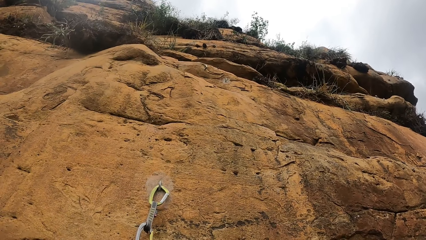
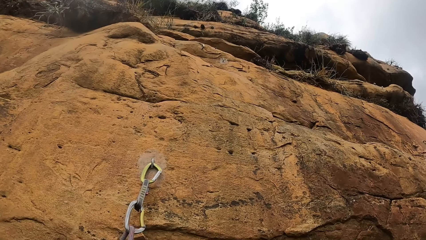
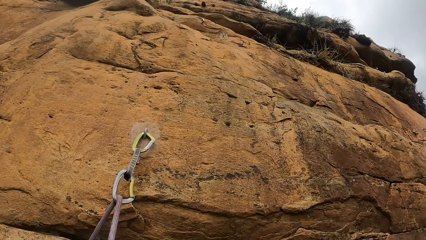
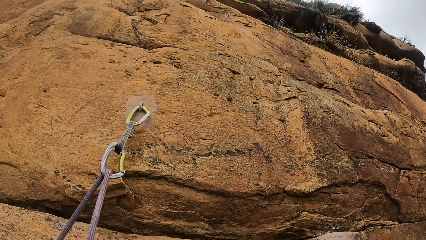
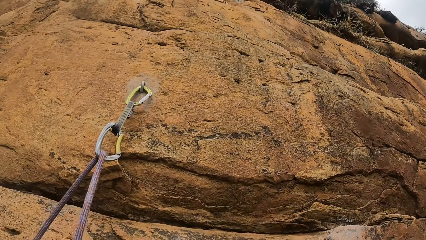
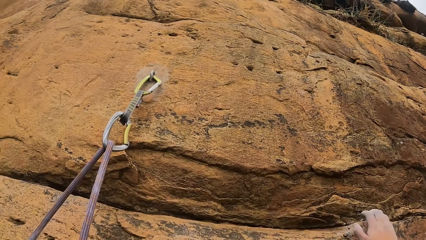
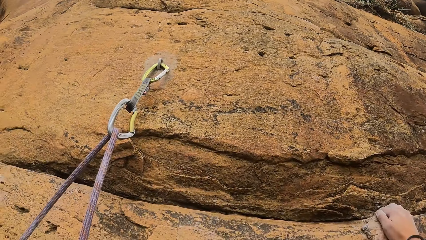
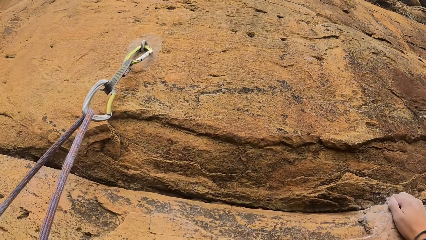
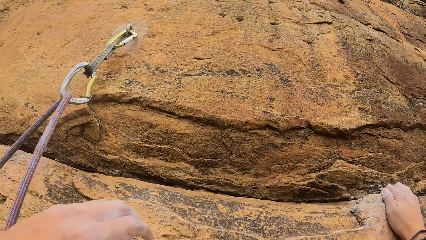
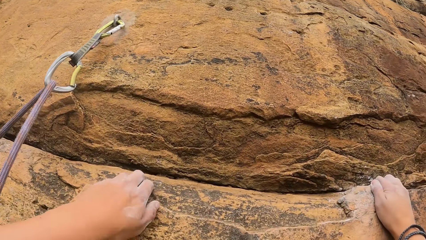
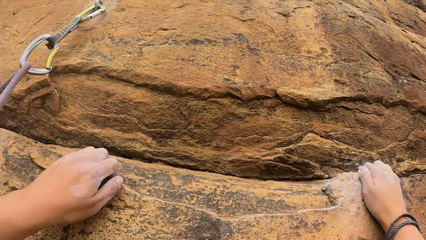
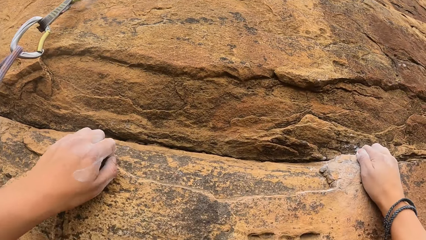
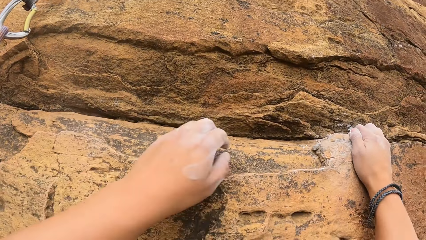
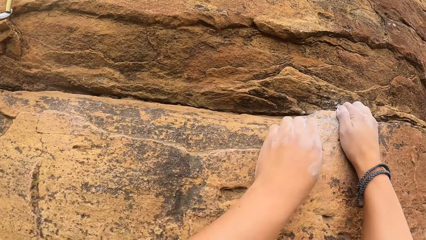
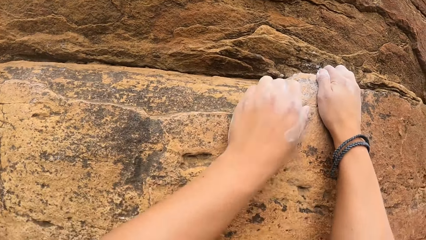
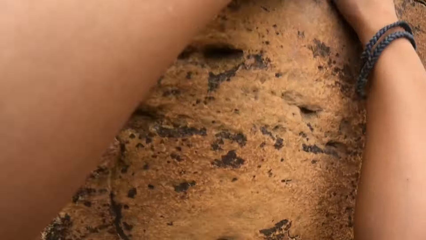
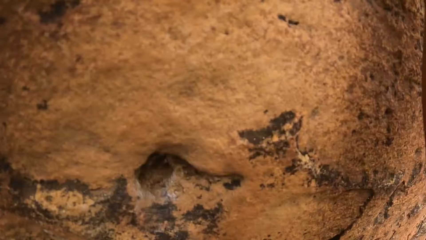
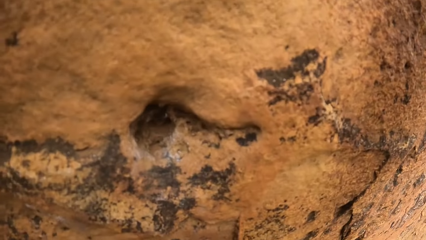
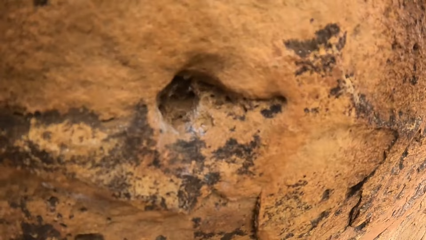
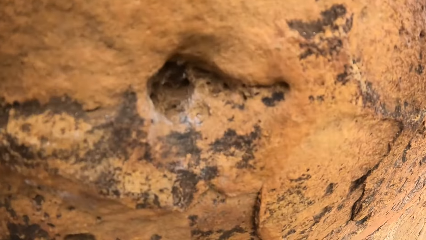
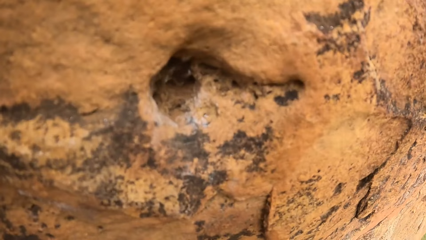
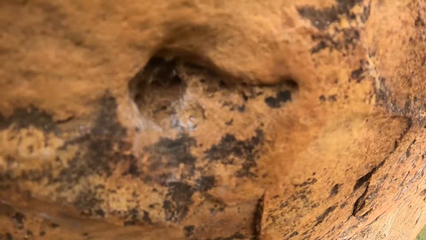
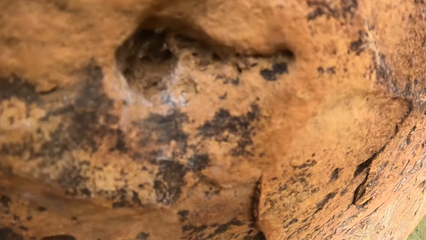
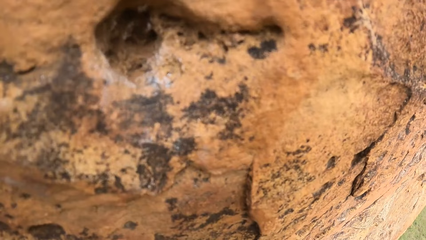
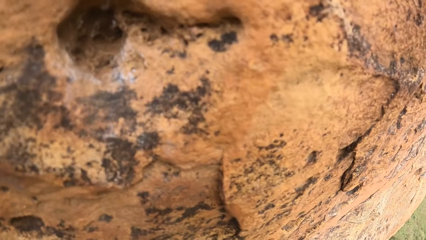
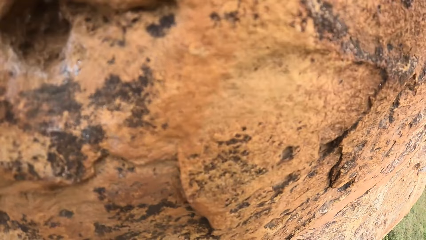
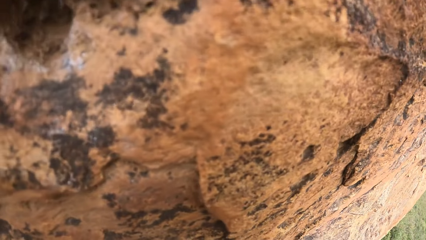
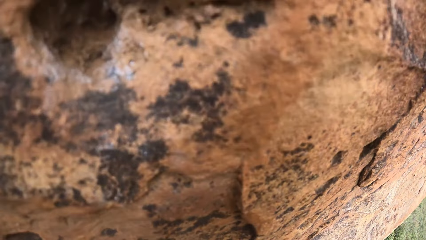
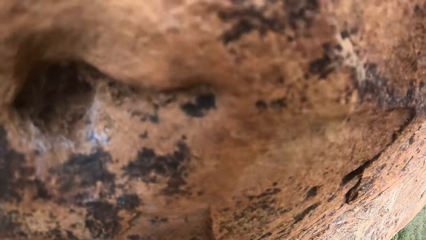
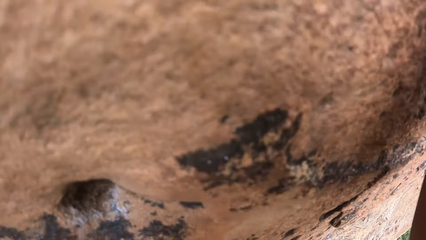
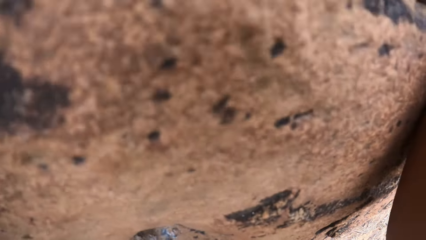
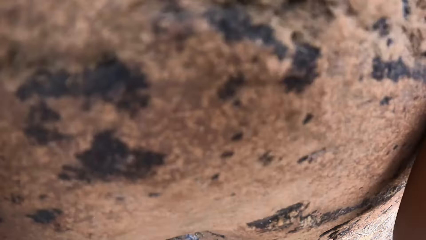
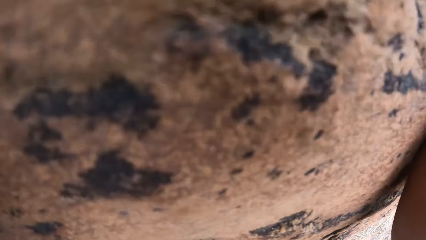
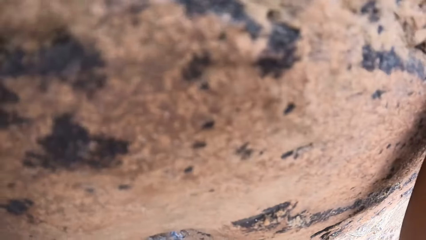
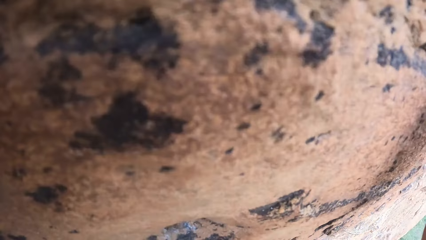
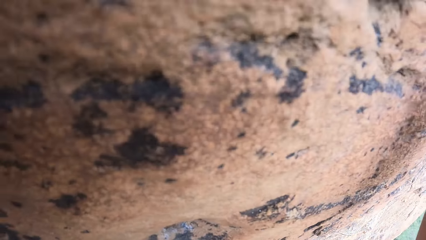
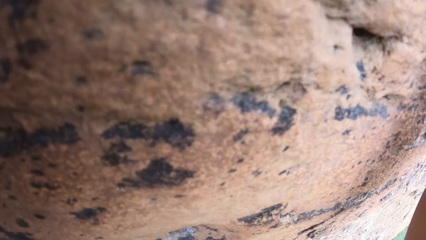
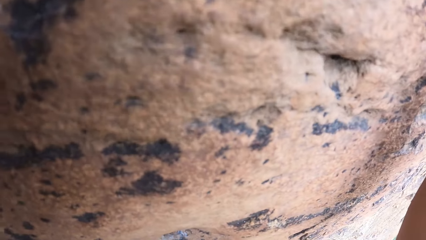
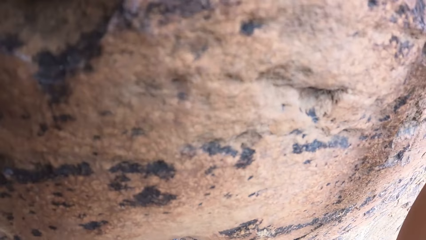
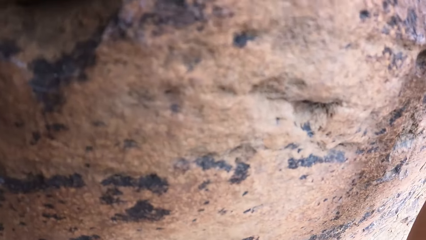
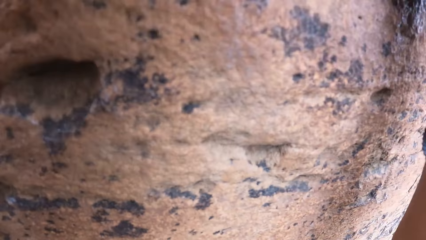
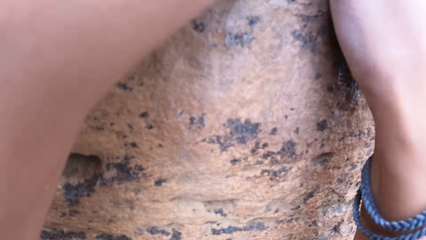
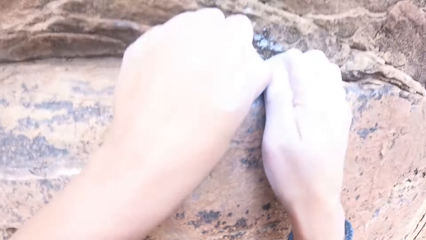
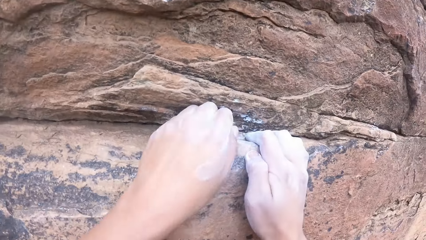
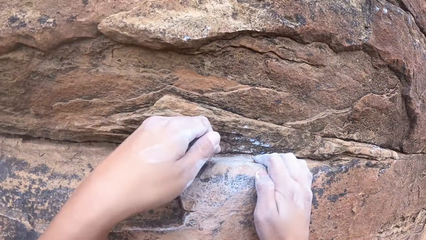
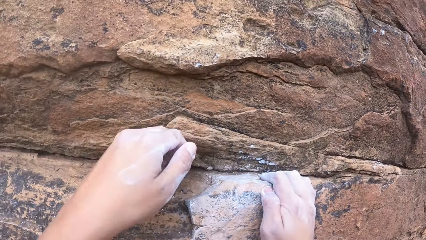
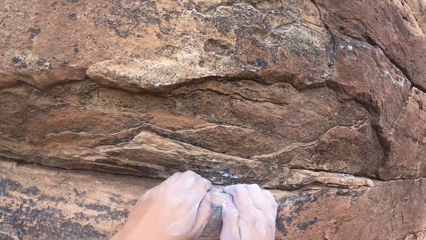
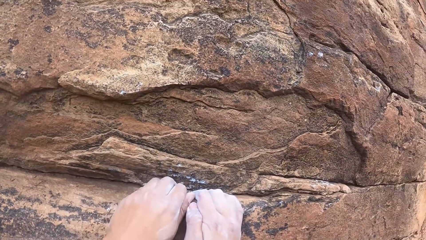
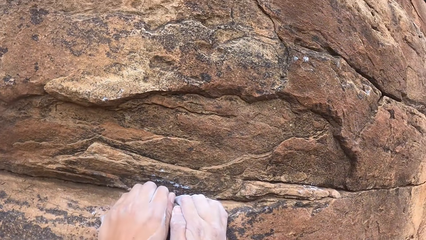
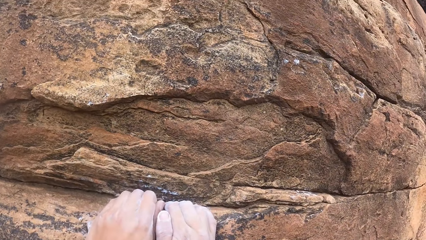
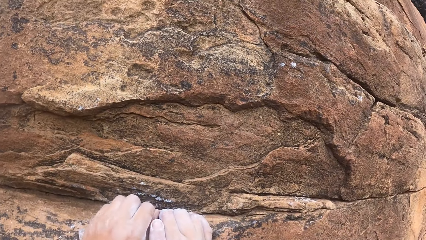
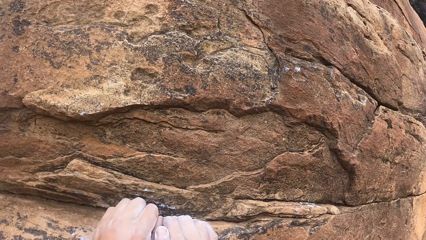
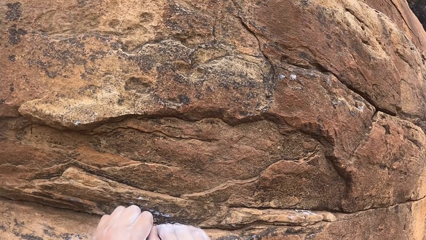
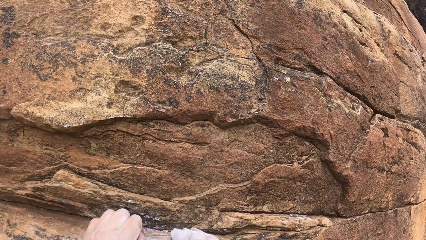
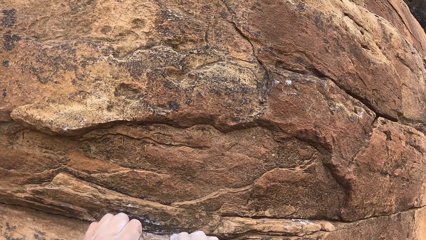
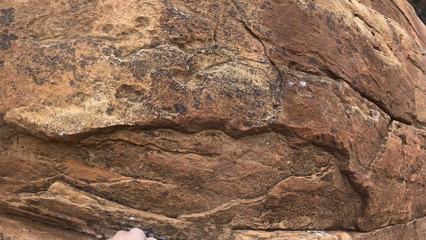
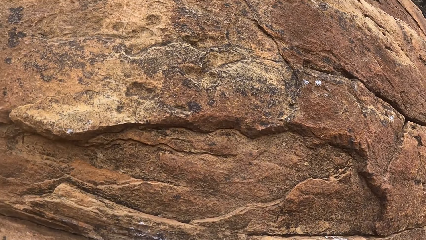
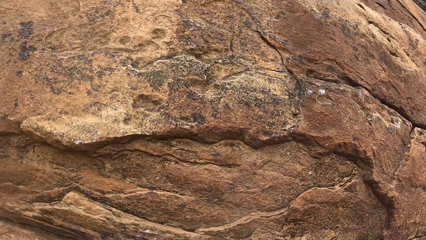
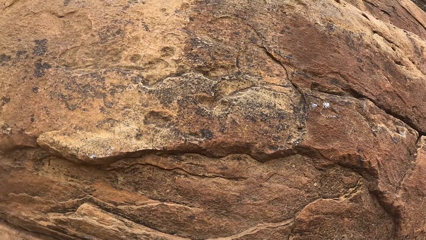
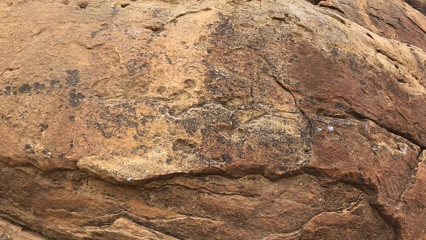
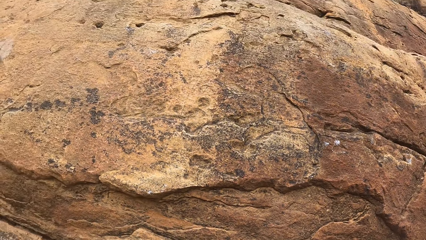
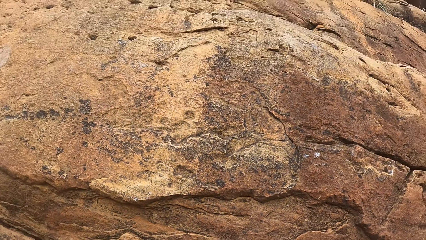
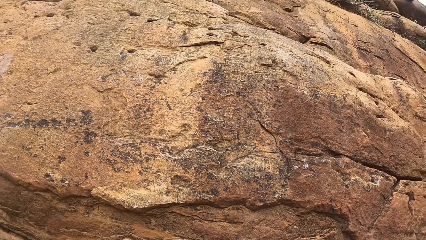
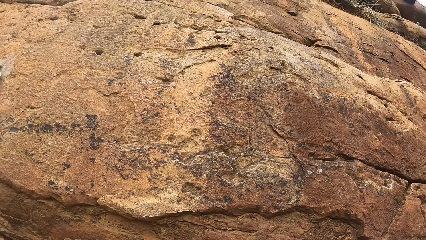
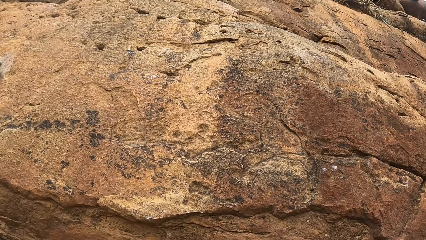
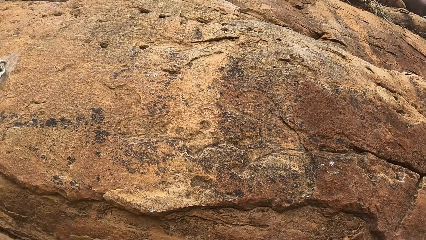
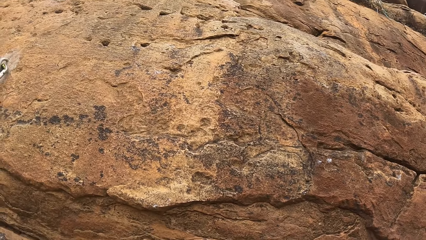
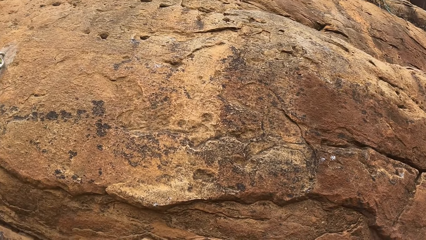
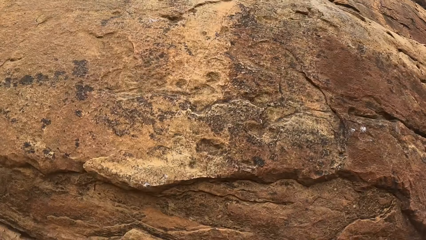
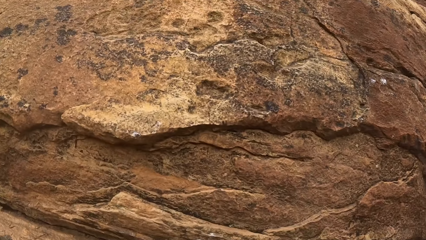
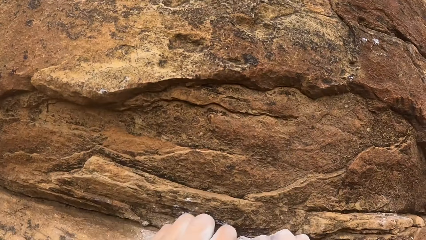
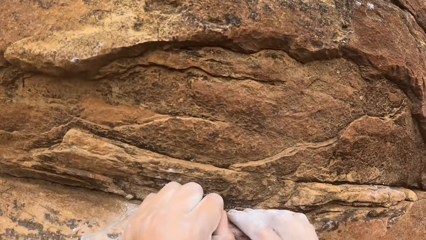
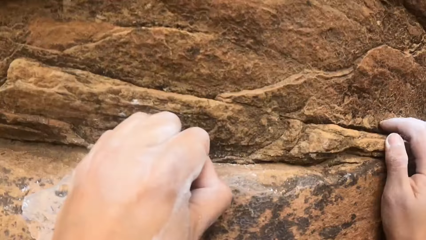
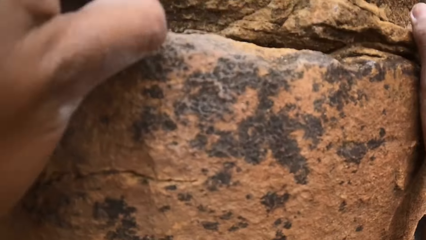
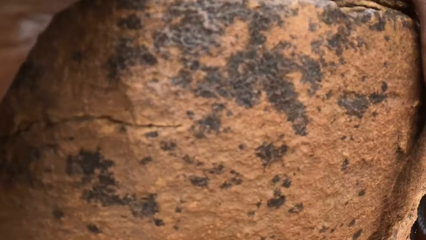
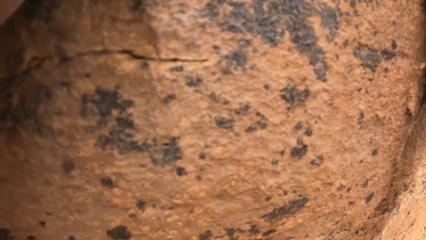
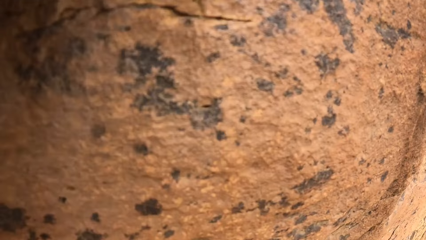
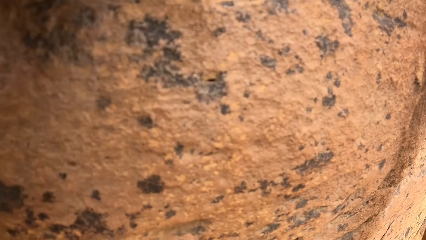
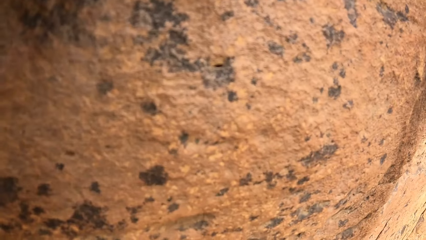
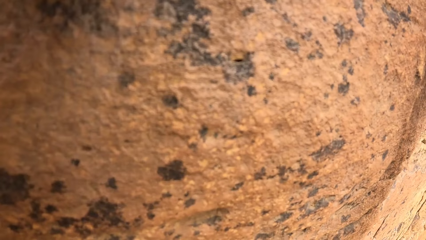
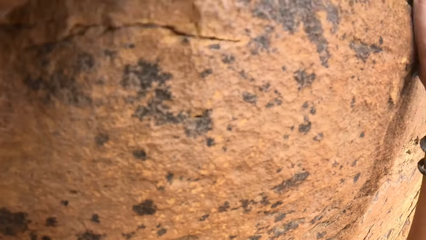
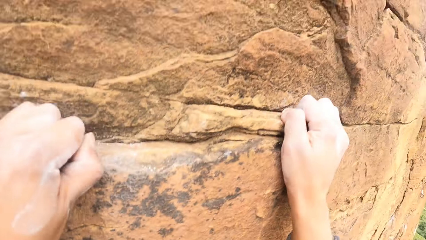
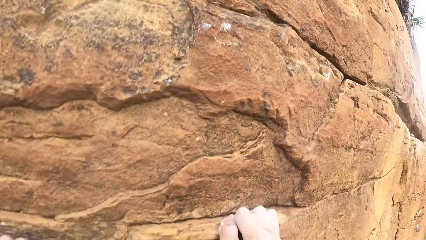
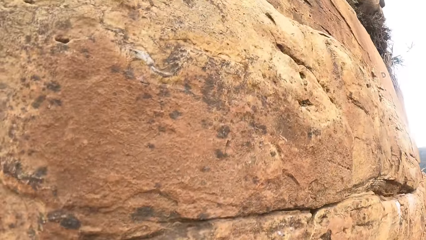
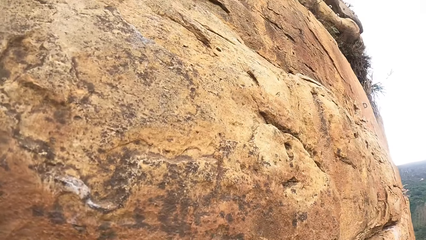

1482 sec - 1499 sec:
The camera wearer looks up. They hold a rock. They look around. They hold the rock.
